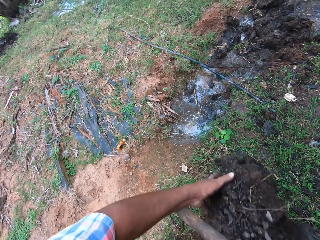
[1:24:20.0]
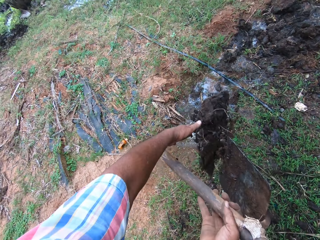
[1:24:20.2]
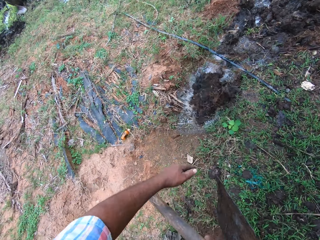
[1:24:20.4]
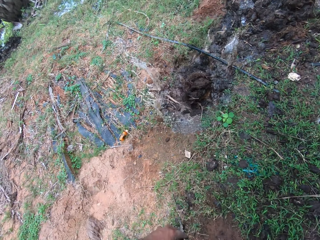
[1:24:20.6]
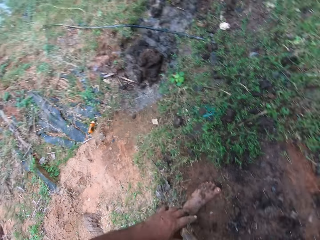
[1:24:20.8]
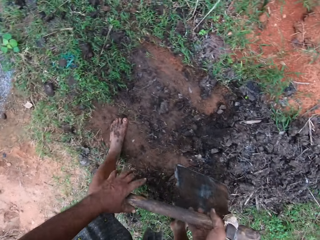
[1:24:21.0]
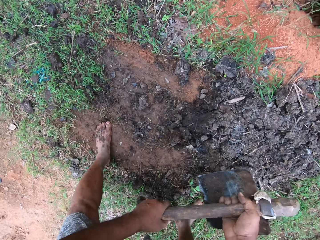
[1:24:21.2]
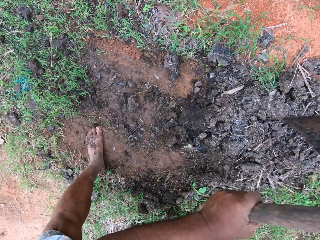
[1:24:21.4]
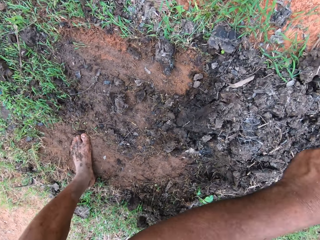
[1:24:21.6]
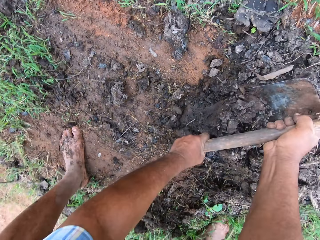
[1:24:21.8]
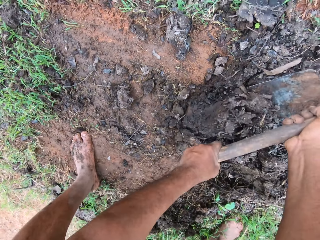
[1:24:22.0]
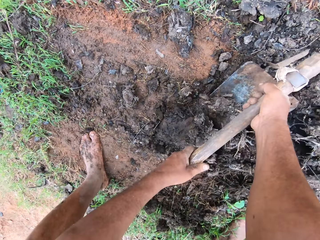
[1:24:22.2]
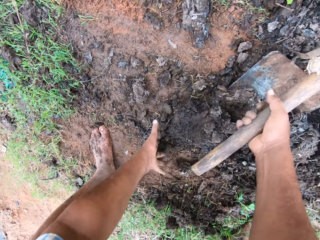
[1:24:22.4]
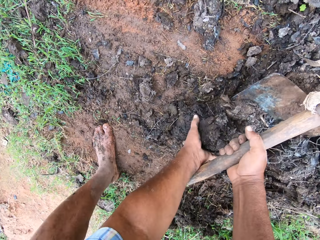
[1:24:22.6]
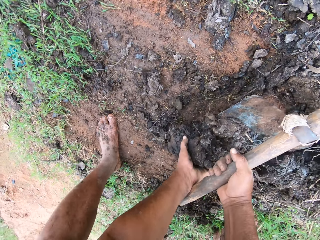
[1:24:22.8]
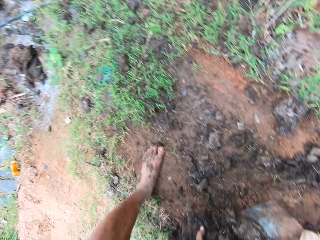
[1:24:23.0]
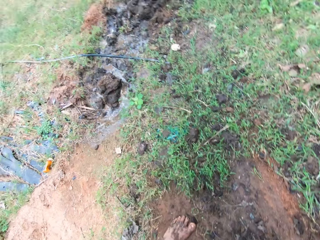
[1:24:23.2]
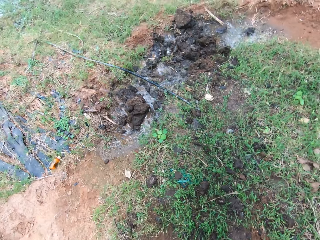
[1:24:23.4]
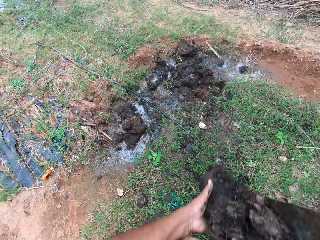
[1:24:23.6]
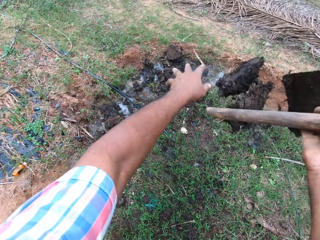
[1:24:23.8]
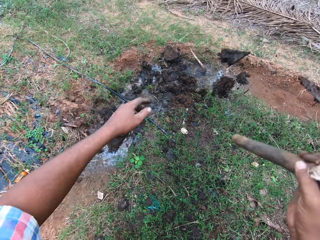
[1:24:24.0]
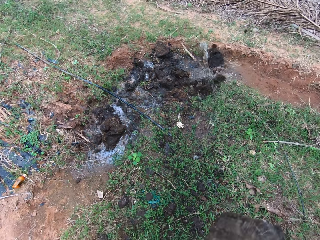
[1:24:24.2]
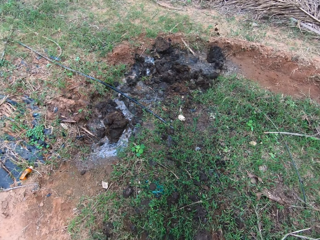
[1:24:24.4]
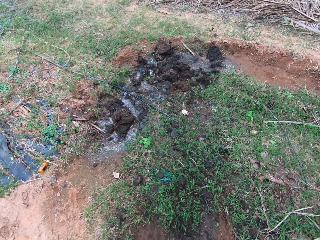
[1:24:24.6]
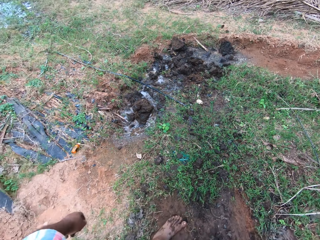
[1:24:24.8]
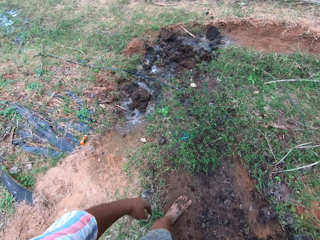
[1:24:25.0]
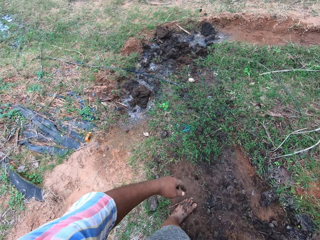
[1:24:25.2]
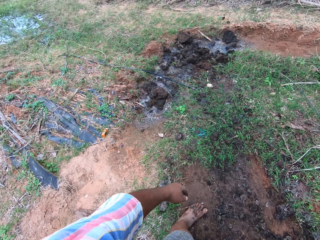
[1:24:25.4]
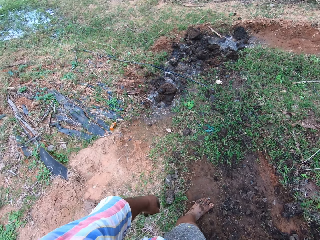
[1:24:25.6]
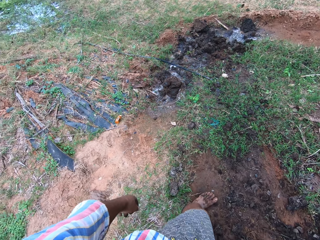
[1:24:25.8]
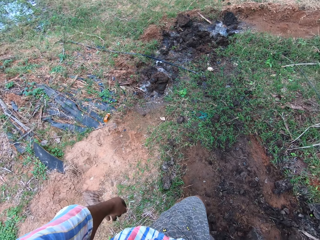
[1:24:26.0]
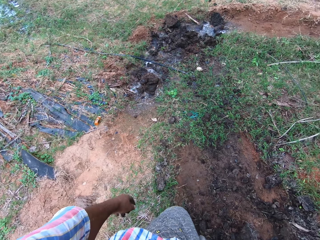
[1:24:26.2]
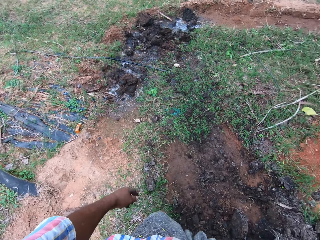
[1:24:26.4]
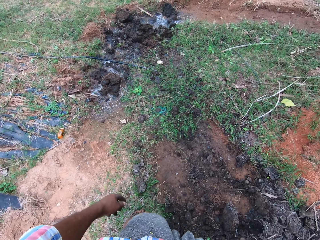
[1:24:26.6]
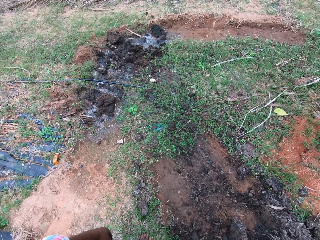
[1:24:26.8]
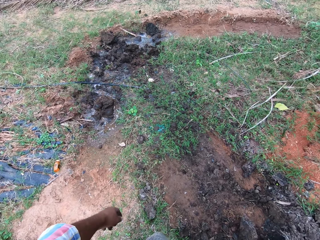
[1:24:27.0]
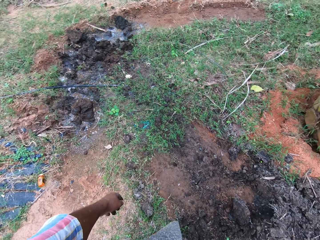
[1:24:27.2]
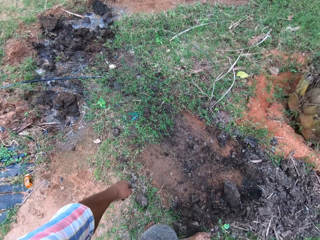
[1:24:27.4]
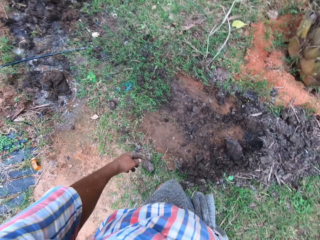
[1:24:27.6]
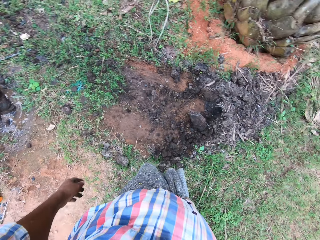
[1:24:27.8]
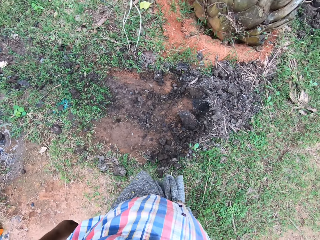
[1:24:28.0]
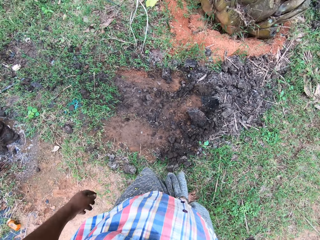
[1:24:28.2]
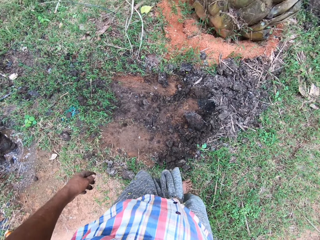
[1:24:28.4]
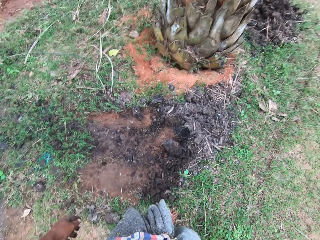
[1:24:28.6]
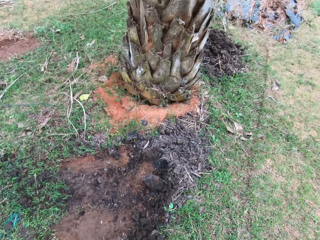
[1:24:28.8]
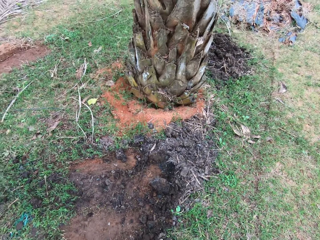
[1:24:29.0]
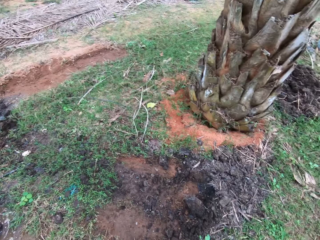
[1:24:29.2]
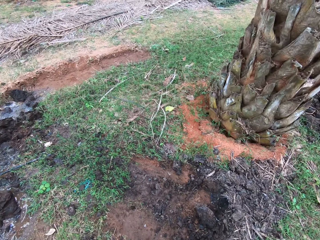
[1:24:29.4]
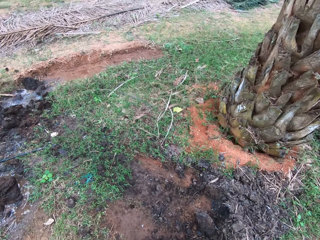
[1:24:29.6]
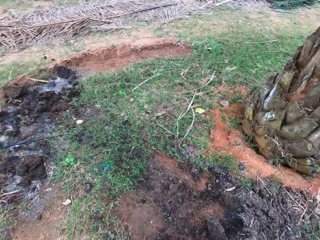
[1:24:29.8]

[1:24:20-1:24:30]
The camera wearer packs the manure with his left hand and the hoe. He throws the manure on the farm land. He moves the manure with the hoe.

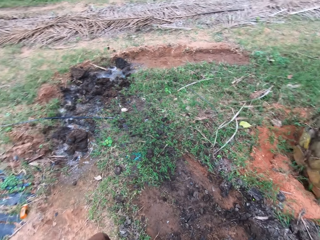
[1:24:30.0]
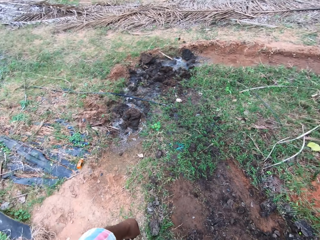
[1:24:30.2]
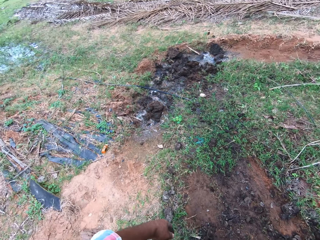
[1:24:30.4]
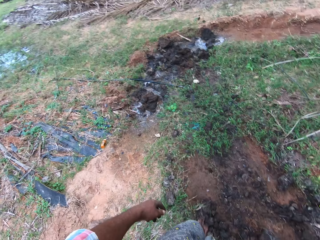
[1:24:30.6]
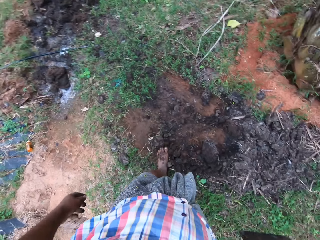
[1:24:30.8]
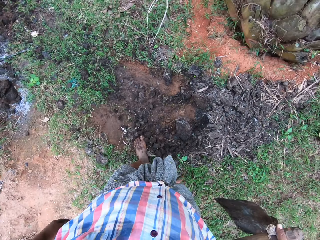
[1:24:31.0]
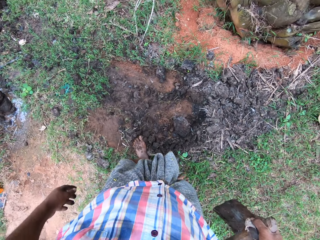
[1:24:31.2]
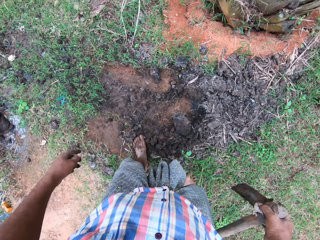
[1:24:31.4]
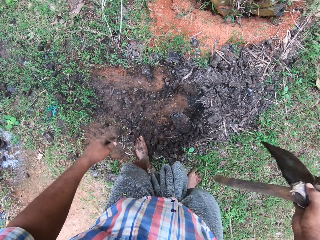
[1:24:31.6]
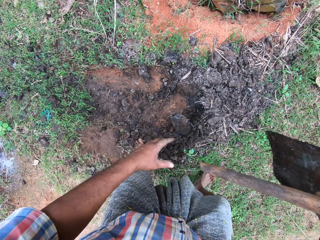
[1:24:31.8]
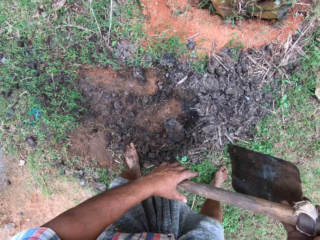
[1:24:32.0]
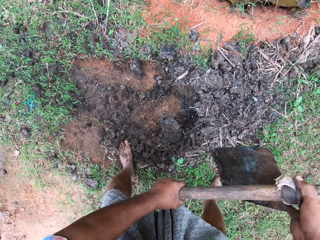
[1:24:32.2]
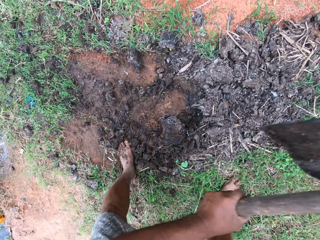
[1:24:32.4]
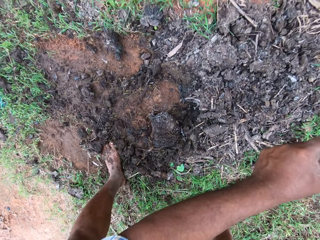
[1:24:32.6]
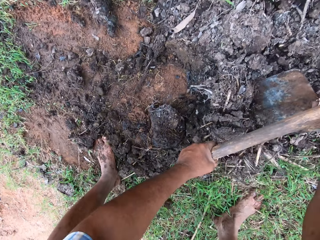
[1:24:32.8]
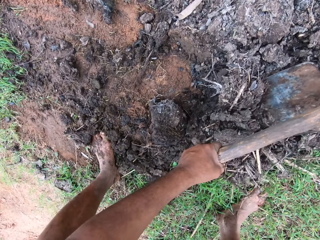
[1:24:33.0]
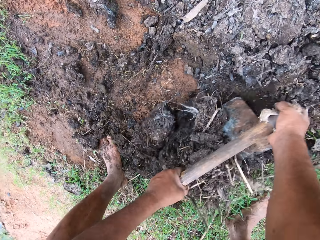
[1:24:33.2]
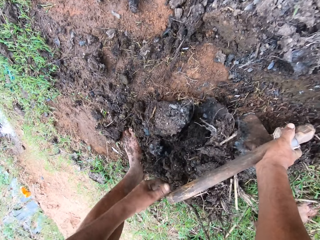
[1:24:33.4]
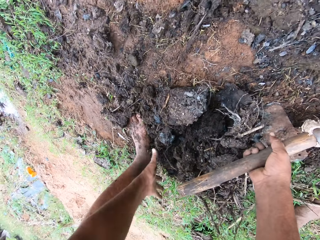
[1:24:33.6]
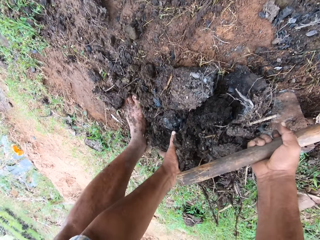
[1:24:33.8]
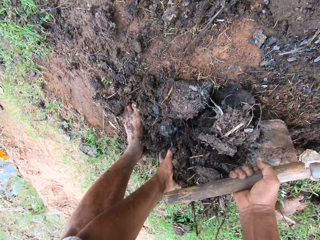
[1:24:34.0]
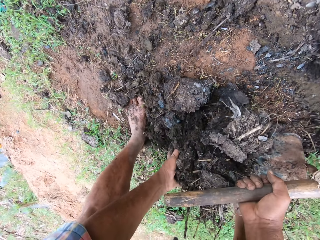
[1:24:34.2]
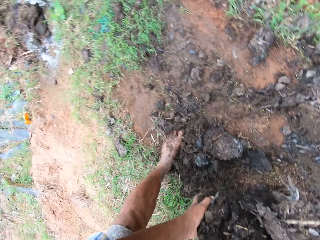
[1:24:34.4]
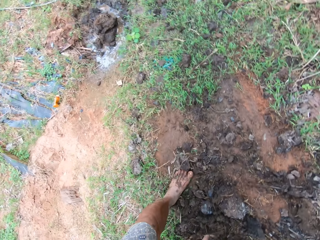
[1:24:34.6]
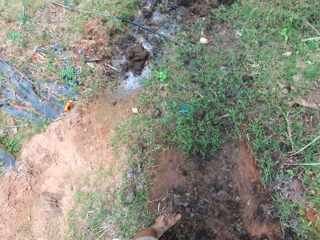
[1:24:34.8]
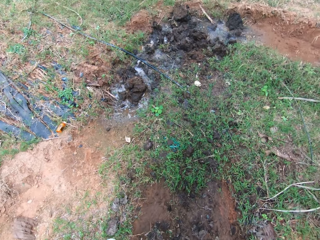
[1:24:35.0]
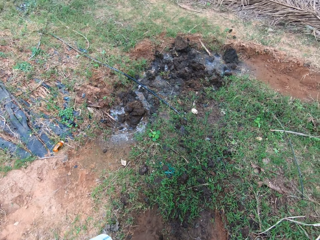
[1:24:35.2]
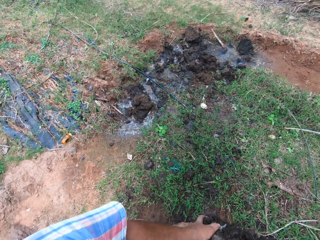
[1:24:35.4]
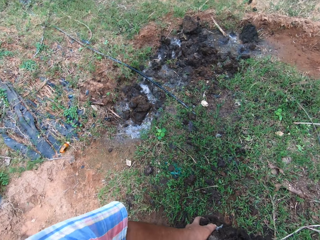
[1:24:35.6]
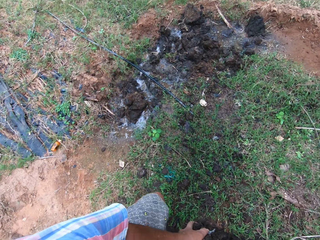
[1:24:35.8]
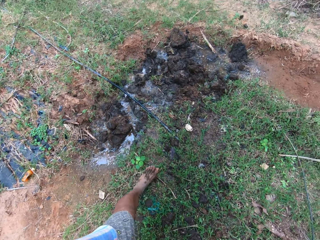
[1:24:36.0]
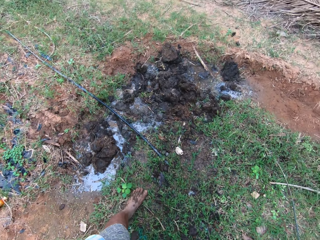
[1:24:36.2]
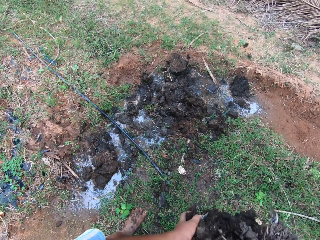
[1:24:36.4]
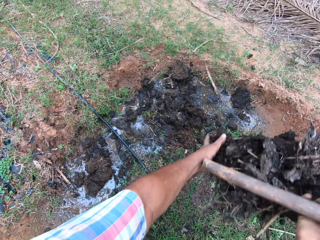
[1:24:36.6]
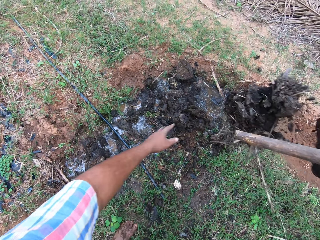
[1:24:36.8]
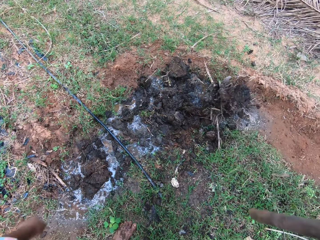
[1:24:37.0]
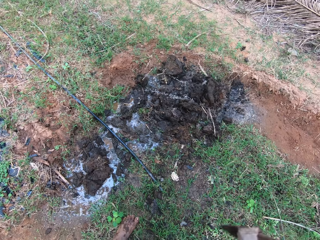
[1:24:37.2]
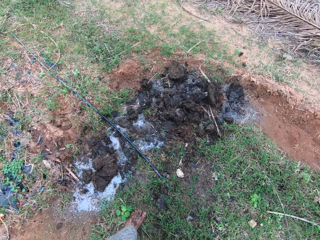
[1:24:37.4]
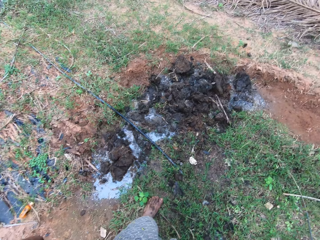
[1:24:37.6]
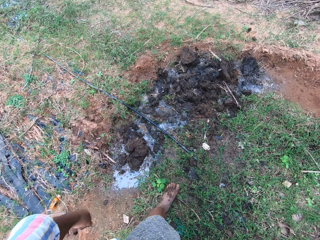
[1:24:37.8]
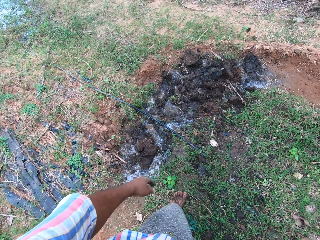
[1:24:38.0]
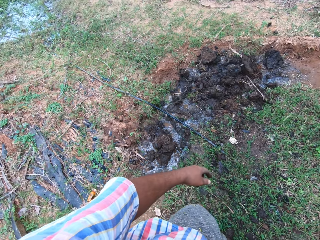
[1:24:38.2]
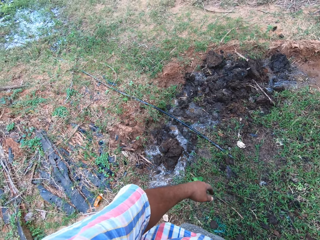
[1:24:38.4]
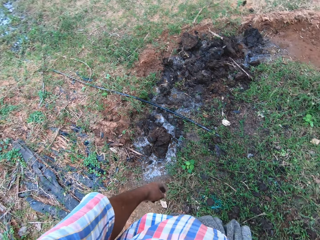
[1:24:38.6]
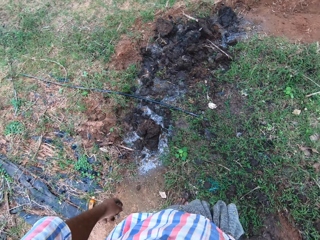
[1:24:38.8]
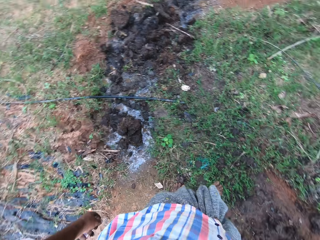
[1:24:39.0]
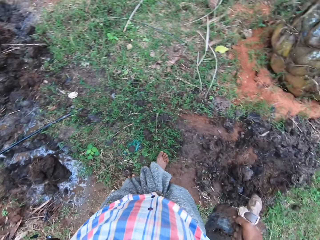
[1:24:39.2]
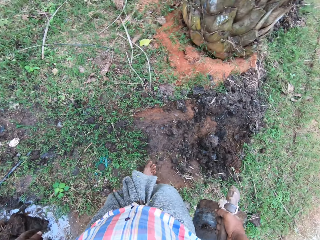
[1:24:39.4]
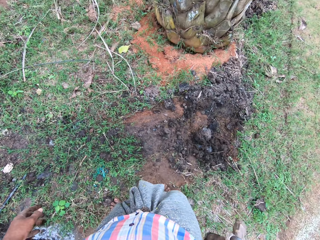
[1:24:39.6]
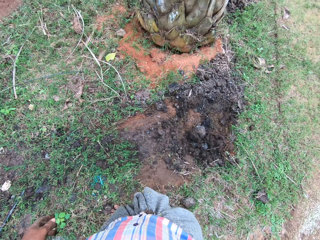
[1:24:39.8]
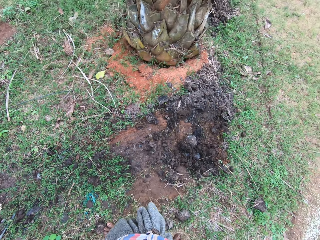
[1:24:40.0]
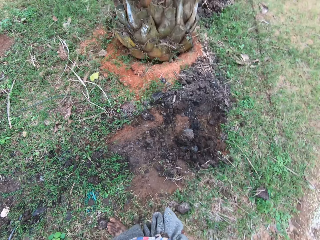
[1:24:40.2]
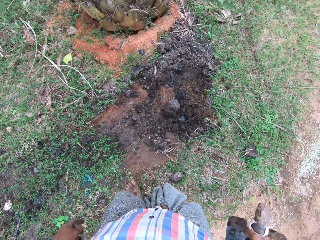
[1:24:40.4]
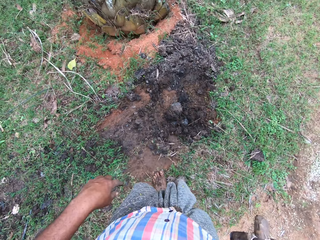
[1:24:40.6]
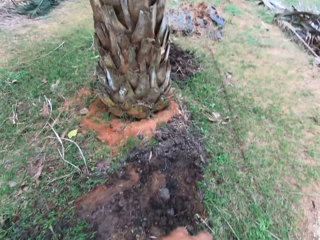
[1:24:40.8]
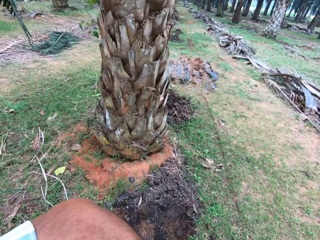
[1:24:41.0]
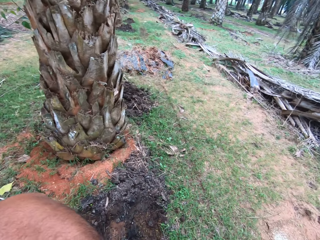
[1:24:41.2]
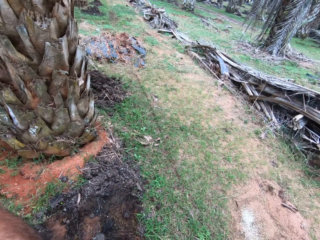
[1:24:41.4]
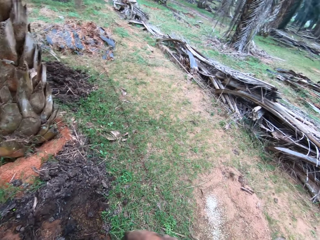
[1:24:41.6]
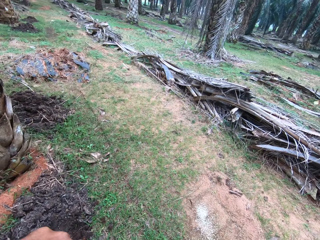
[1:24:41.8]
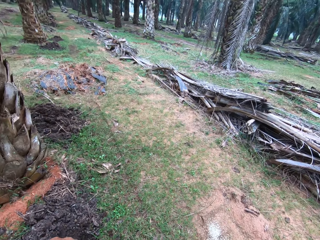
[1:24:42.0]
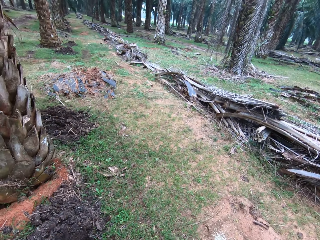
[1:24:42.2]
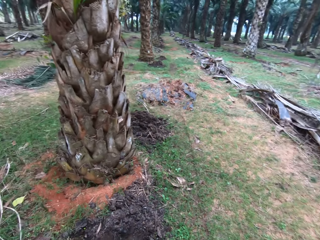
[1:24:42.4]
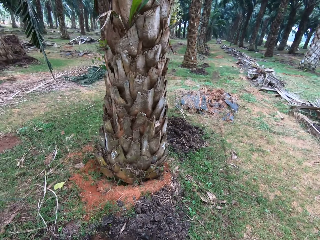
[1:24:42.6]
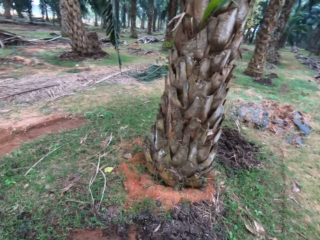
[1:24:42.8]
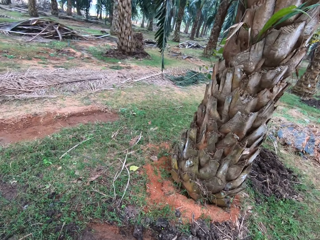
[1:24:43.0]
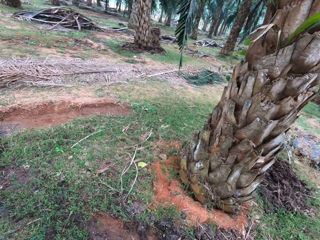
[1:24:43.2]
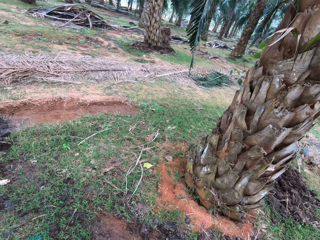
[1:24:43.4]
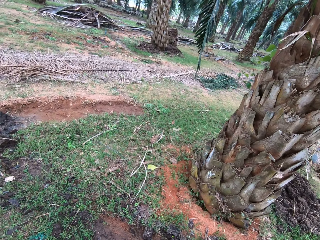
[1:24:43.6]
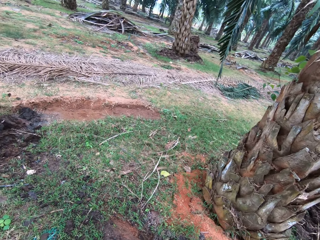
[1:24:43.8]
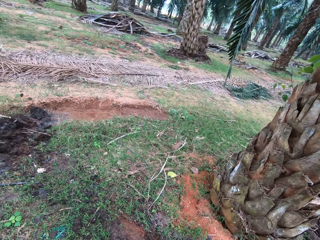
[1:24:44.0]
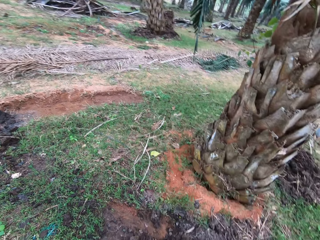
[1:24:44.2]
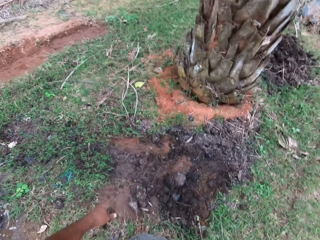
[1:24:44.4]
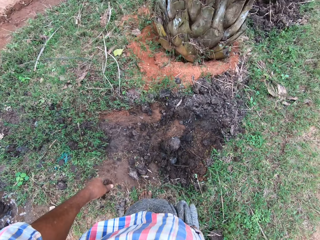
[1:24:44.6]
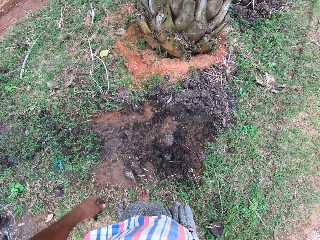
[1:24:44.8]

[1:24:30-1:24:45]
The camera wearer hoes the farm land with the hoe in his hands. He packs the manure with his left hand and the hoe. He throws the manure on the farm land. He walks around the garden.
